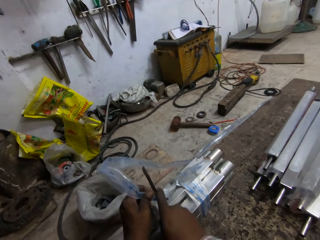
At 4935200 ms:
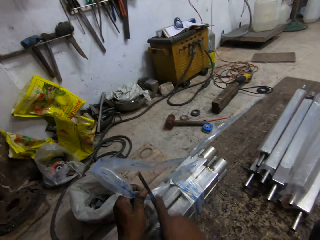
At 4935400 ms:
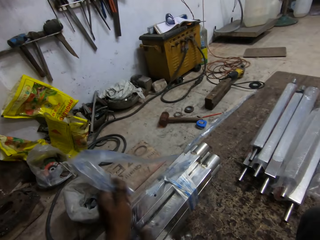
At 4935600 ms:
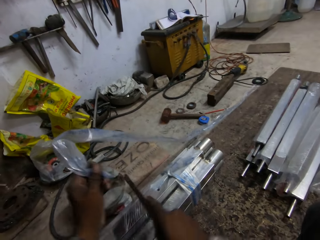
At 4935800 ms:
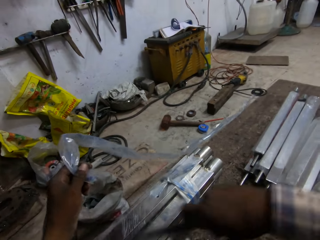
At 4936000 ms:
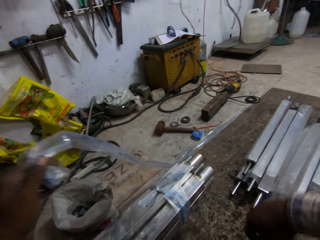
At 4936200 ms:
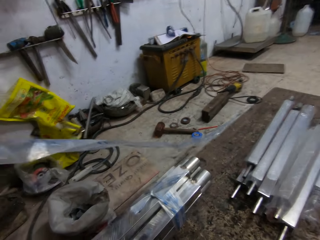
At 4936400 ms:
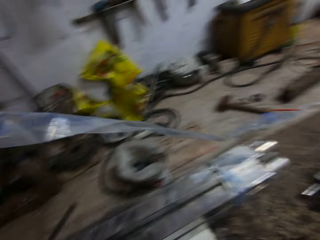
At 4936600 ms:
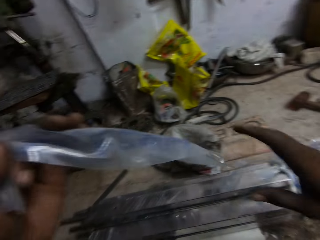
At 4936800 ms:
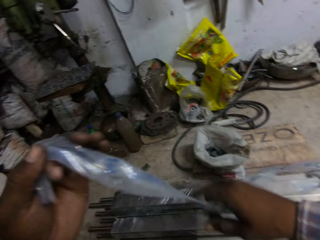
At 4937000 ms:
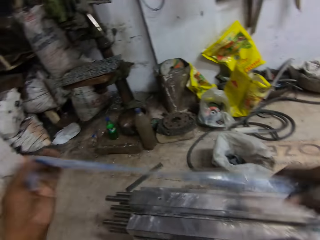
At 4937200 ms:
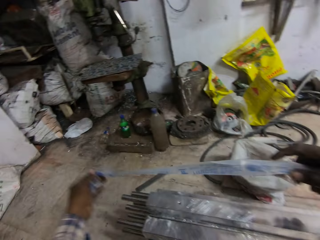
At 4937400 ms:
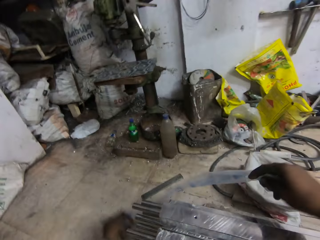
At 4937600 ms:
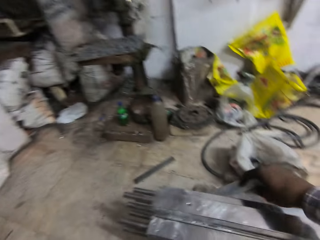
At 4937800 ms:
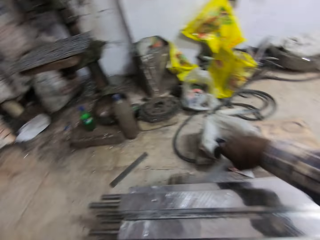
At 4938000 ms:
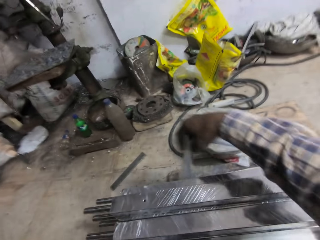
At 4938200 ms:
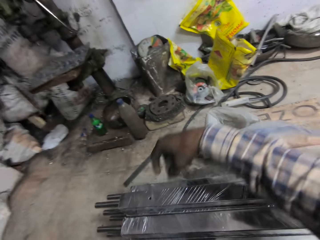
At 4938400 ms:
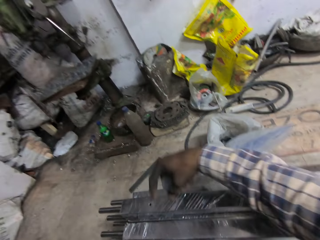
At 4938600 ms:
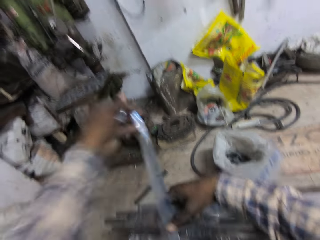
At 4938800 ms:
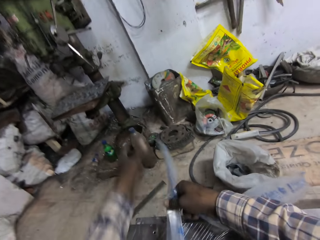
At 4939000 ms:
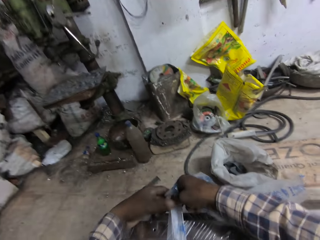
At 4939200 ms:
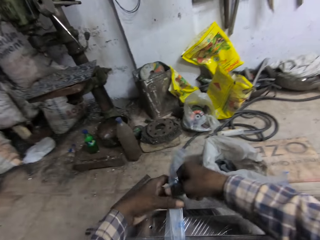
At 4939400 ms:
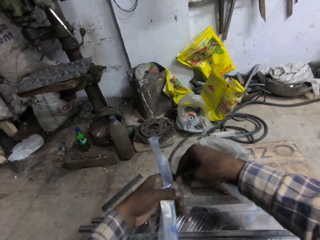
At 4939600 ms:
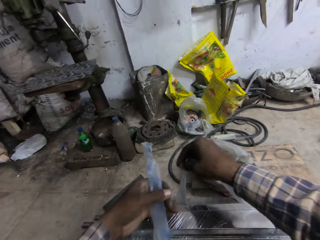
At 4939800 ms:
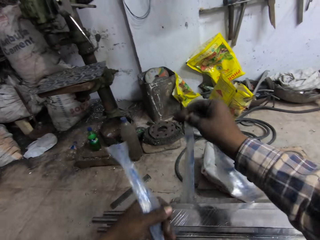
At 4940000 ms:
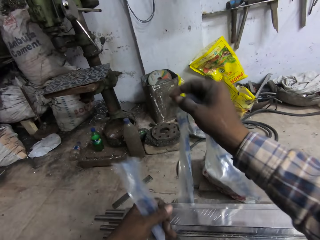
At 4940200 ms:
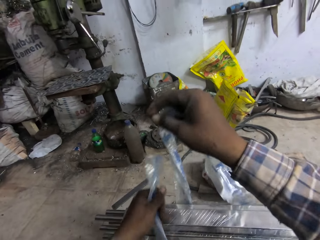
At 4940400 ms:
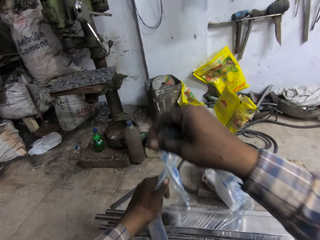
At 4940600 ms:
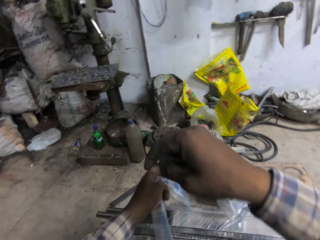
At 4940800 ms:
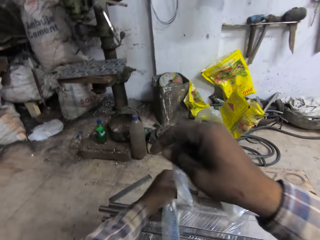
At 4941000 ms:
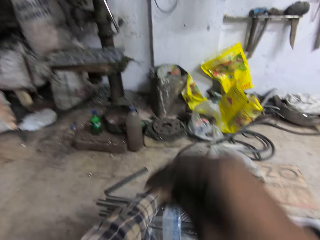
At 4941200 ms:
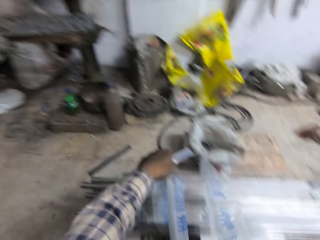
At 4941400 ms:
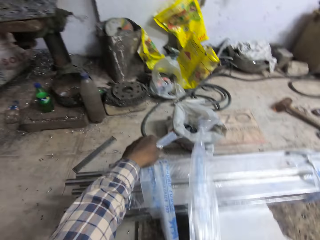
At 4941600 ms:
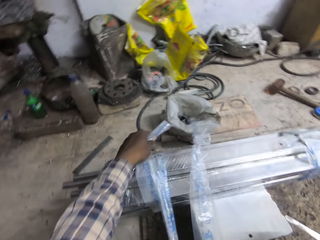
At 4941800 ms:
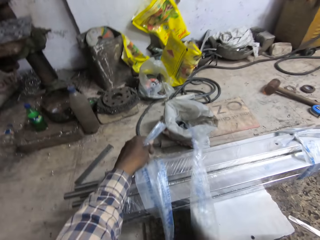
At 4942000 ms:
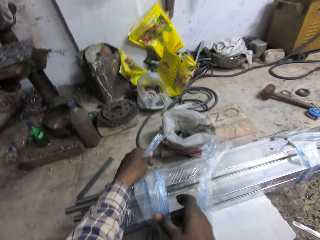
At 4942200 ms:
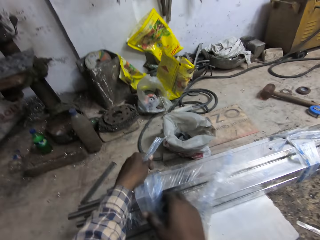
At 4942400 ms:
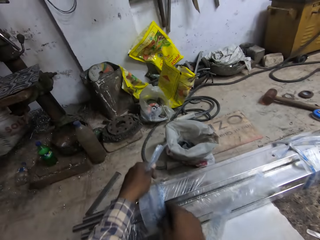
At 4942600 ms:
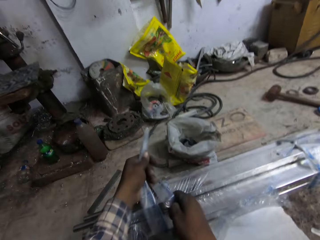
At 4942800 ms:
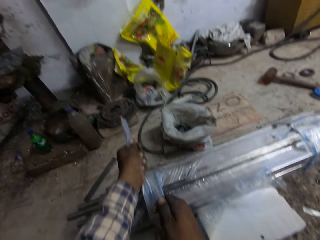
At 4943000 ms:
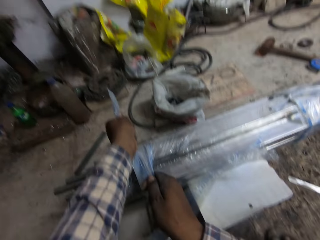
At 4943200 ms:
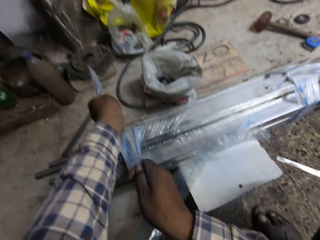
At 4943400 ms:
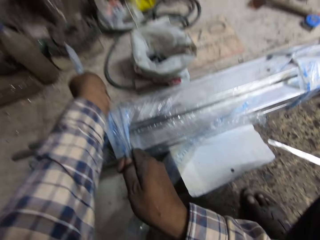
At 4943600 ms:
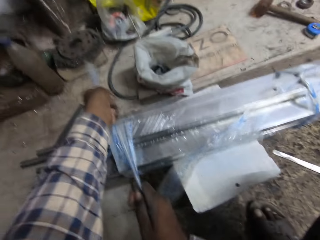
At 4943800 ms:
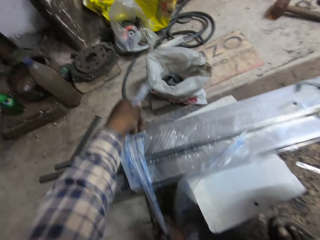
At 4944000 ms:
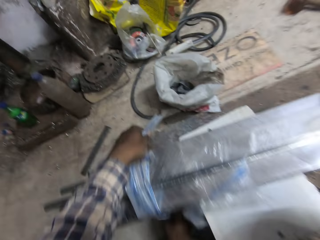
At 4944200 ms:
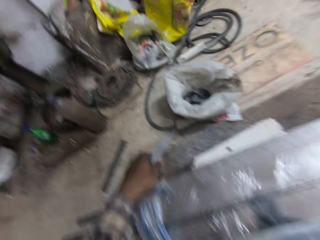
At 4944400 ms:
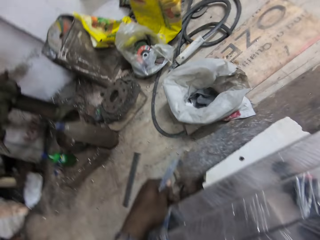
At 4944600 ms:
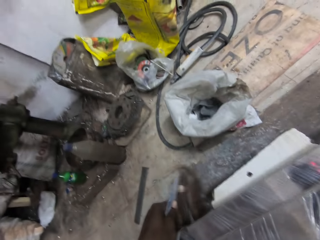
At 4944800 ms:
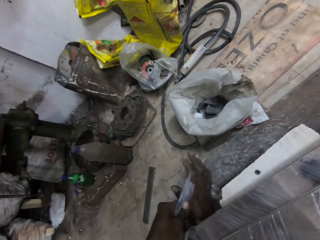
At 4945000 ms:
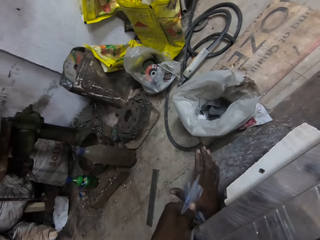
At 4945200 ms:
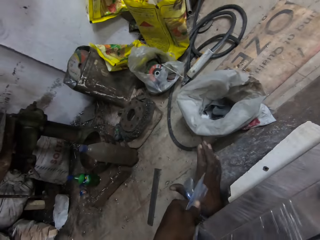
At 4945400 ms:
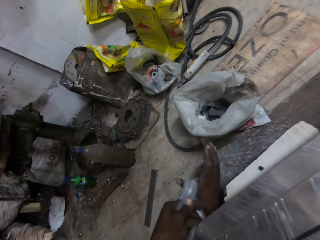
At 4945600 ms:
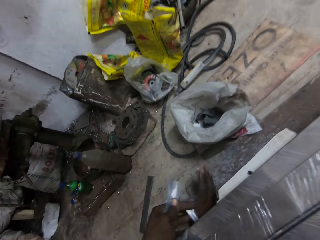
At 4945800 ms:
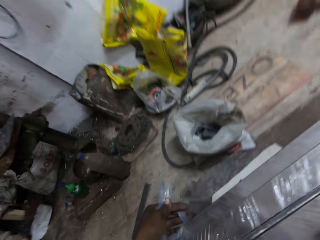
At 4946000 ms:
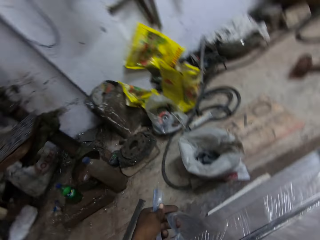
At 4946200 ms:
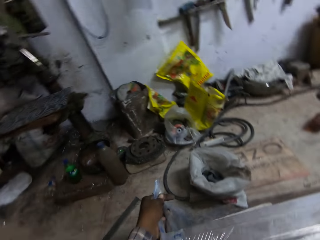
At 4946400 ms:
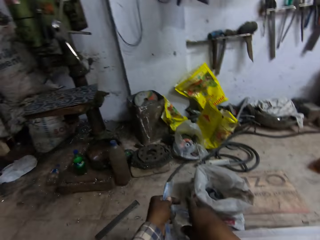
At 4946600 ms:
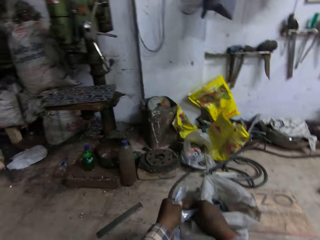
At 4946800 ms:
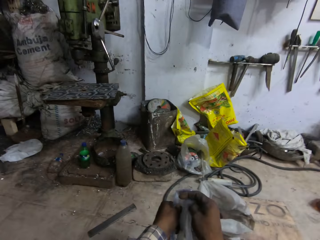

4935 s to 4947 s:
The camera wearer drops the steel on the rug with his right hand. He holds the polythene pack with both hands. He ties the balusters with the polythene pack in his hands.

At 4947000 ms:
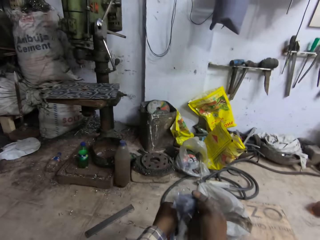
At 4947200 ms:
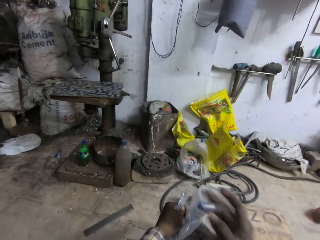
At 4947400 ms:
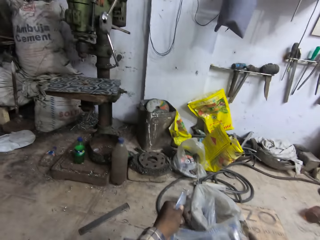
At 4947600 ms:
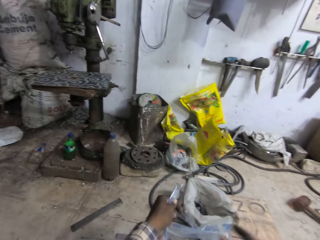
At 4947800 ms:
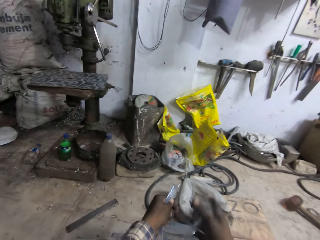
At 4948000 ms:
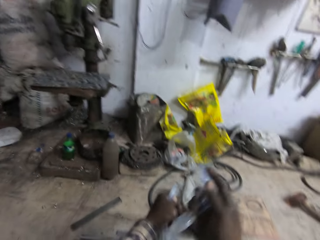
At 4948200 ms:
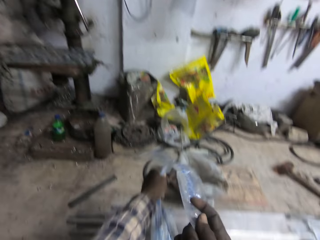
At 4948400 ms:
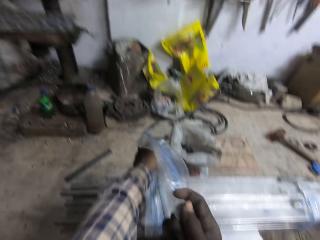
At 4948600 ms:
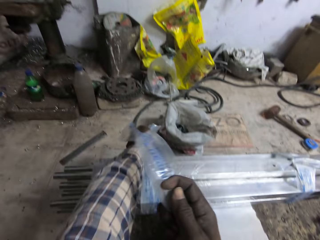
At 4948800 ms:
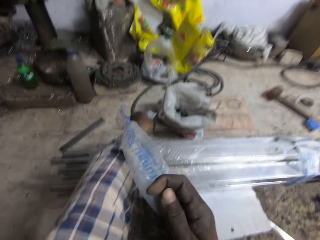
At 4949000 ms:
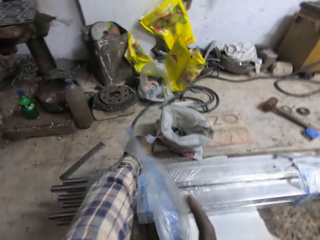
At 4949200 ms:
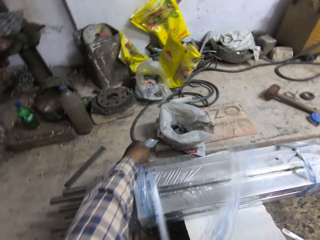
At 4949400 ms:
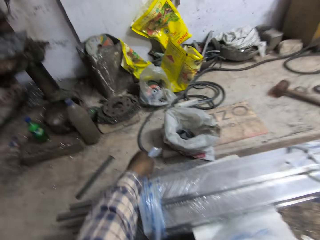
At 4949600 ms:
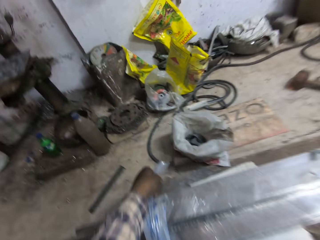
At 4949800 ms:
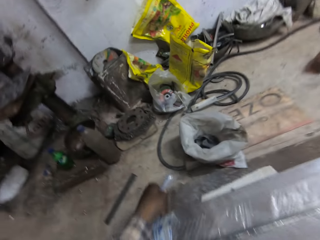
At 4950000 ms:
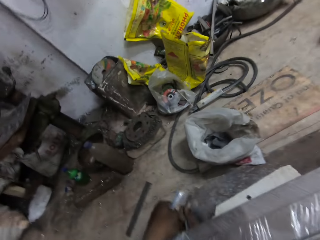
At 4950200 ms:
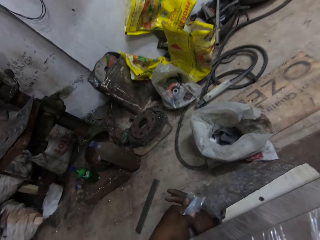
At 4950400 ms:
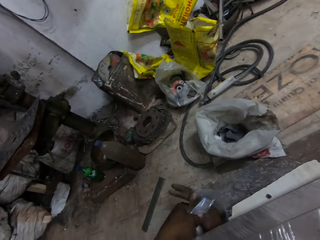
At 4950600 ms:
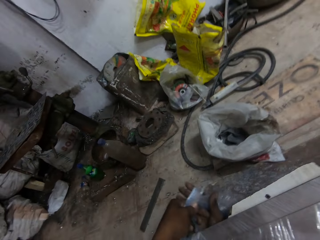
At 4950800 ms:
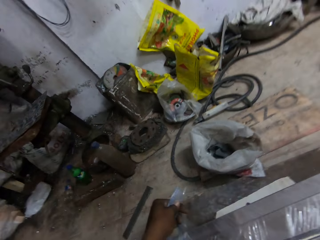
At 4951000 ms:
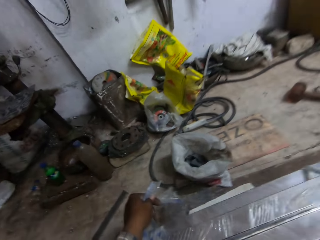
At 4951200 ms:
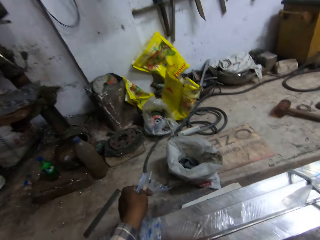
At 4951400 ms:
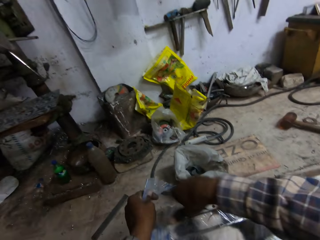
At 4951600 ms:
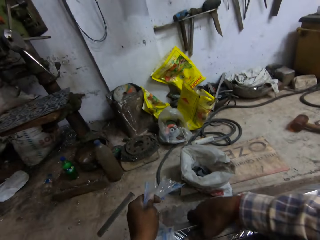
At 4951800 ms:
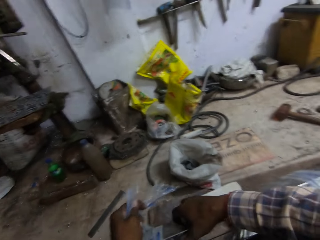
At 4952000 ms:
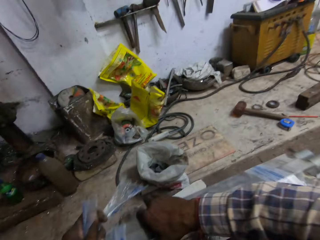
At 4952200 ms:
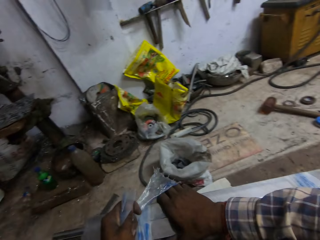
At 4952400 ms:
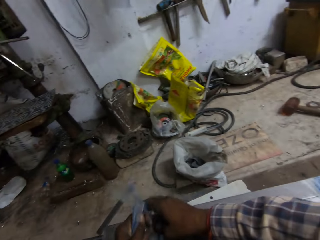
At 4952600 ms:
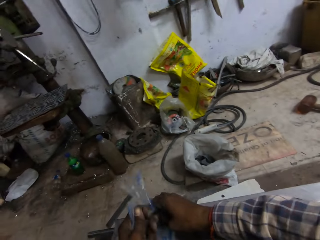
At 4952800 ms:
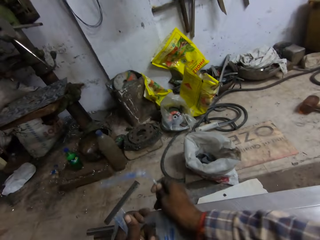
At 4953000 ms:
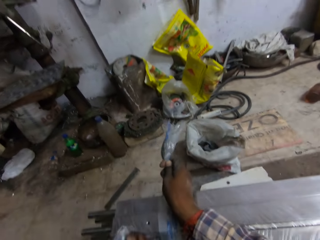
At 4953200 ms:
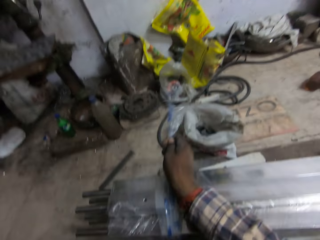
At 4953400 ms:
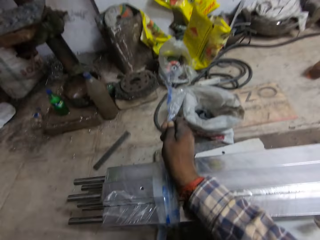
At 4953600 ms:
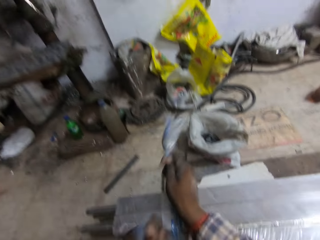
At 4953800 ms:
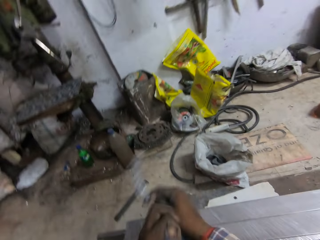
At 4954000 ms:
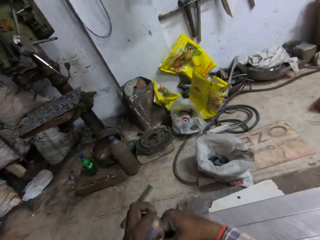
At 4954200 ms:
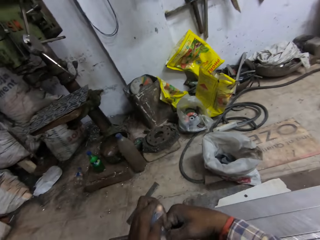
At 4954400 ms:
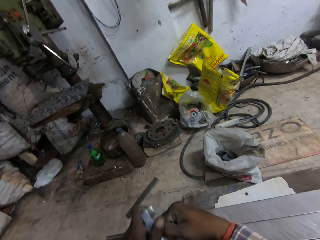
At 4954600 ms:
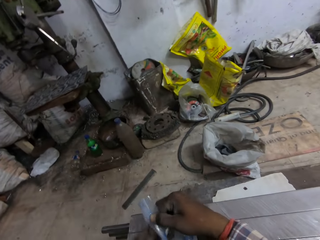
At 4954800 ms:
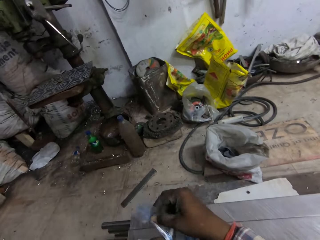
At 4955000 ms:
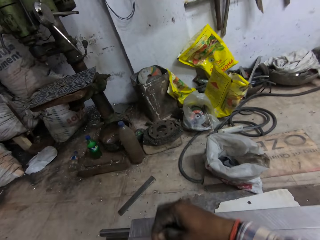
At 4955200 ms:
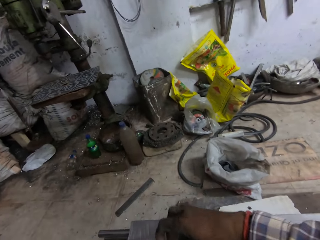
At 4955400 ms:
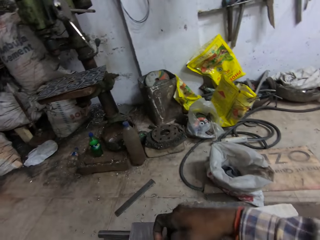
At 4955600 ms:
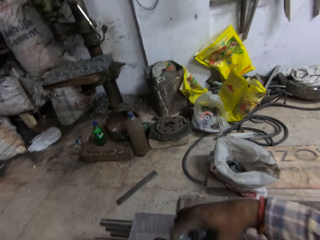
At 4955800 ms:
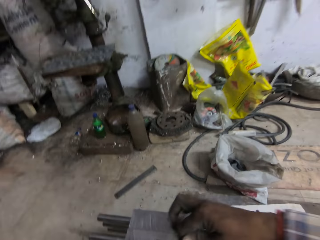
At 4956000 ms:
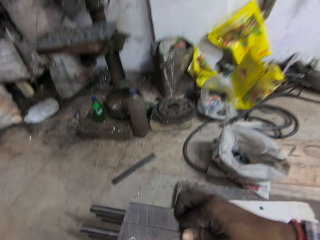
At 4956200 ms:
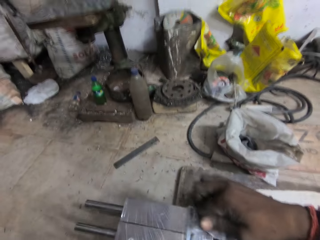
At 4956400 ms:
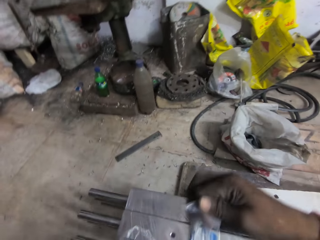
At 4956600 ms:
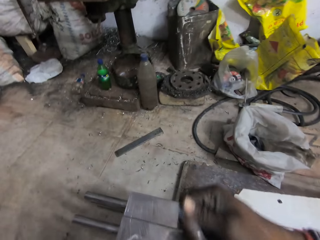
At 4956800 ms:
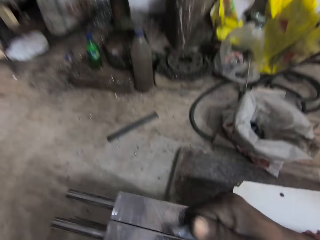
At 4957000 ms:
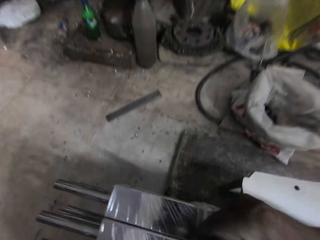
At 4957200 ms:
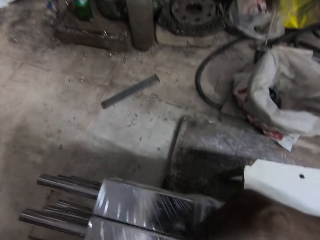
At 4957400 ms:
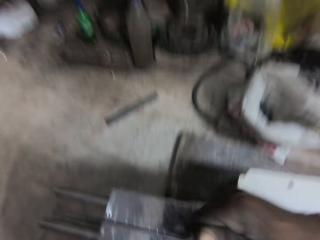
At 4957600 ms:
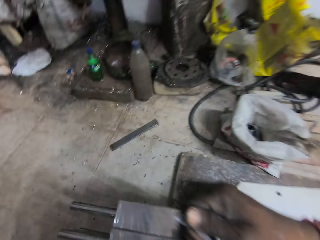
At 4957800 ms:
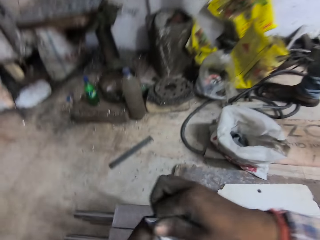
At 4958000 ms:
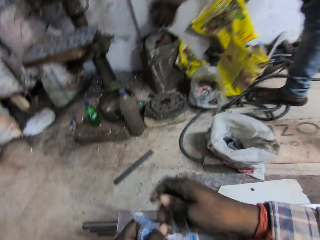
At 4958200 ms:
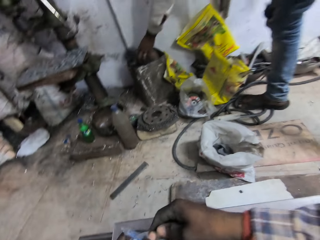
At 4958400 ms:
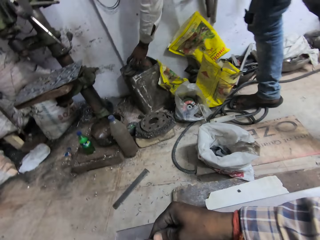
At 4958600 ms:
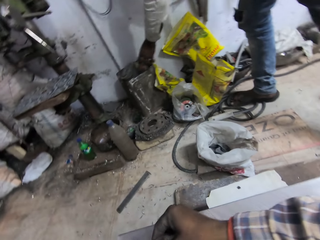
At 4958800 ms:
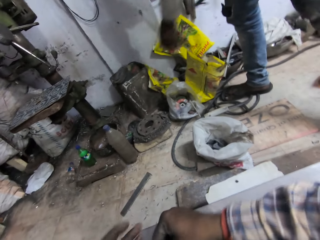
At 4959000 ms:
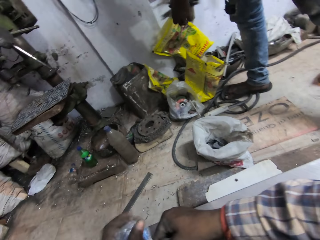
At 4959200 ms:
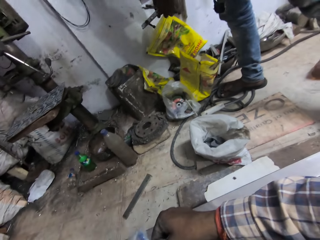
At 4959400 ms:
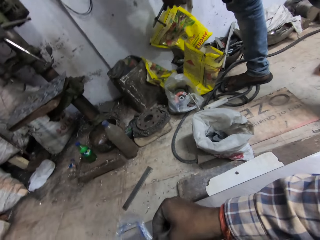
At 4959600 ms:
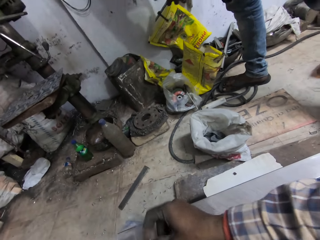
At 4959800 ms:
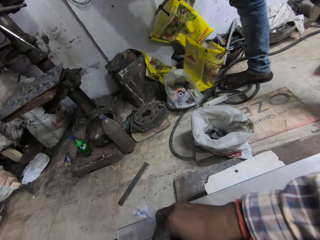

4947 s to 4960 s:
A man drops a rubber on the ground with his left hand.
